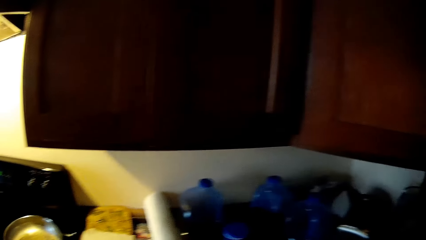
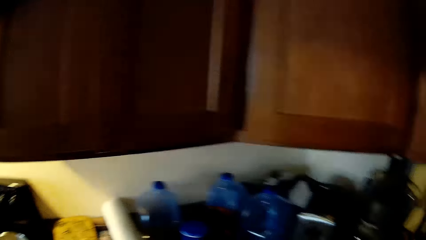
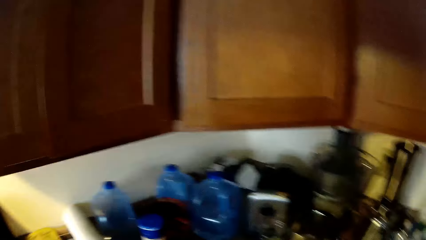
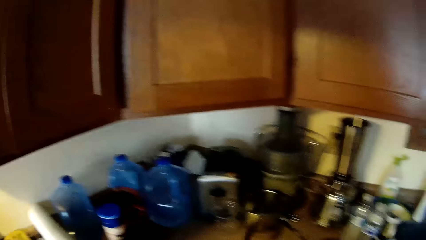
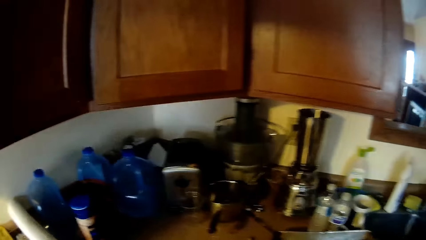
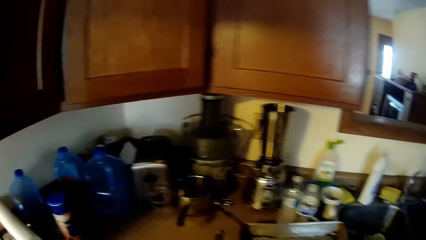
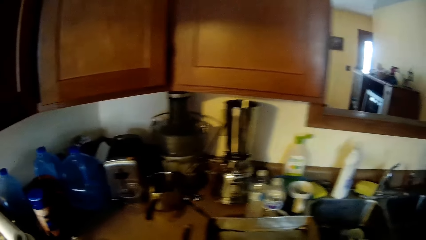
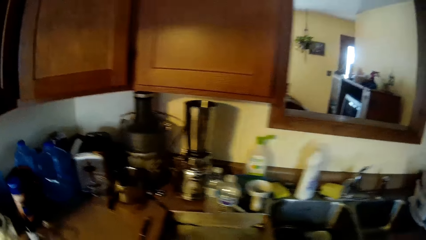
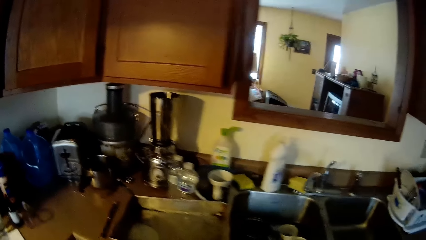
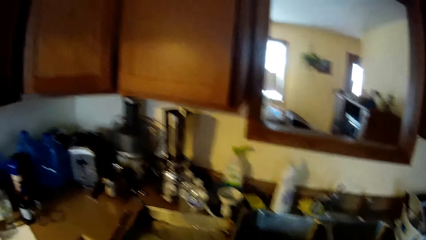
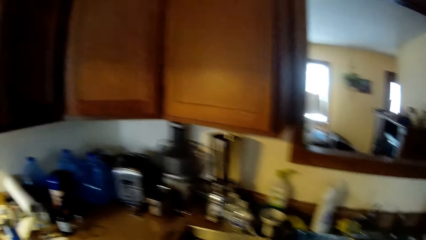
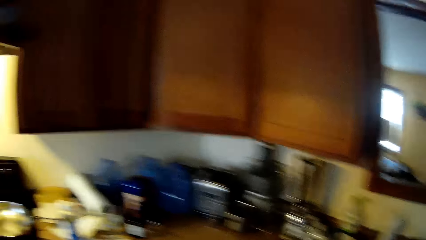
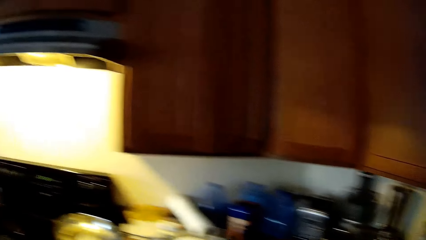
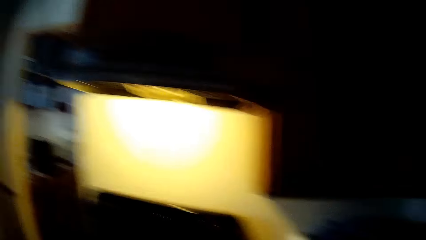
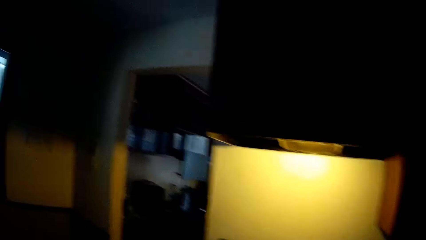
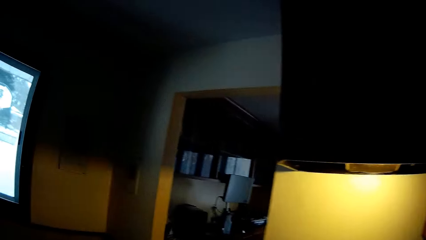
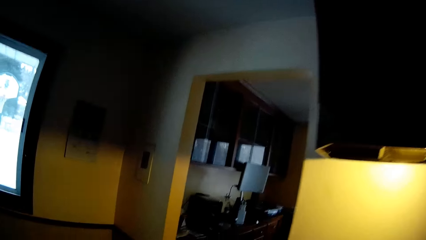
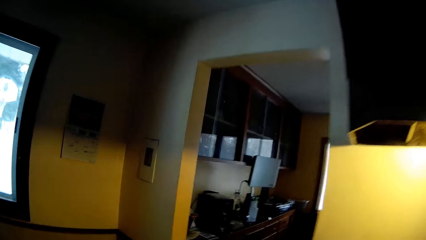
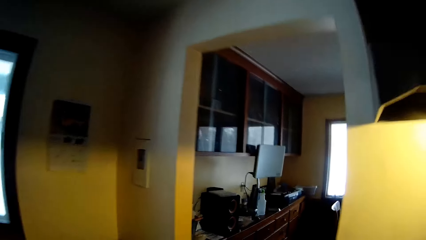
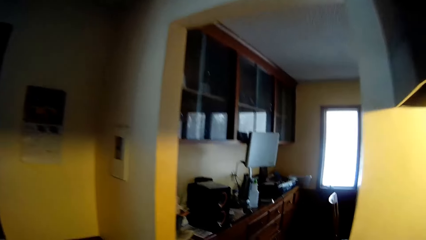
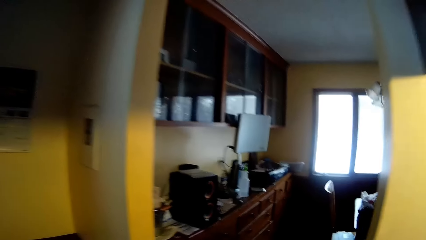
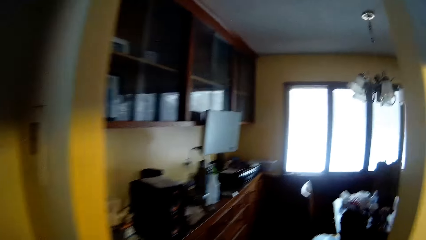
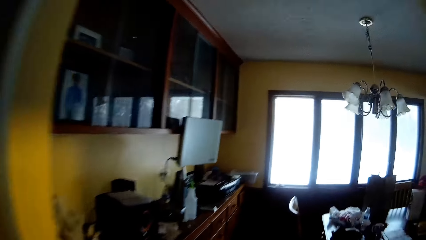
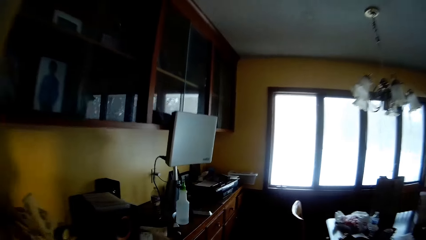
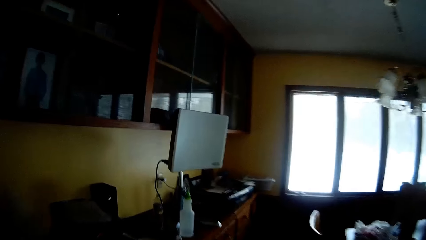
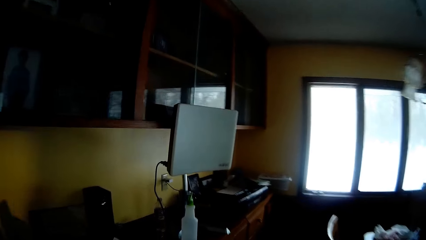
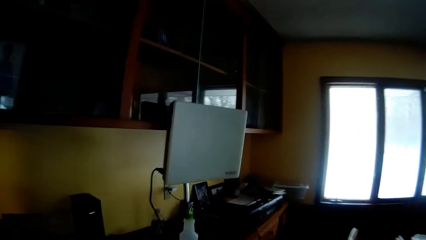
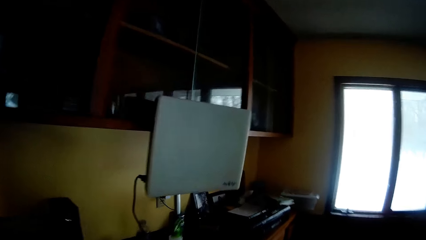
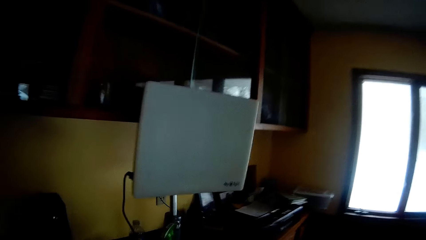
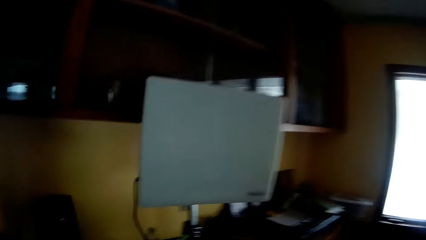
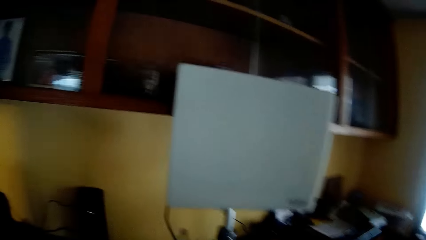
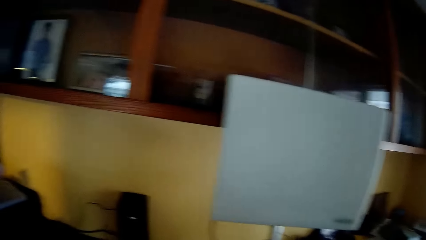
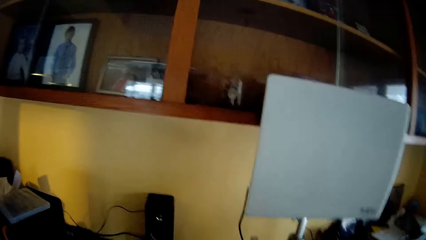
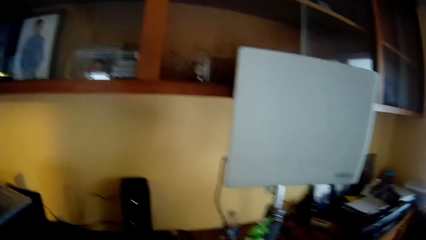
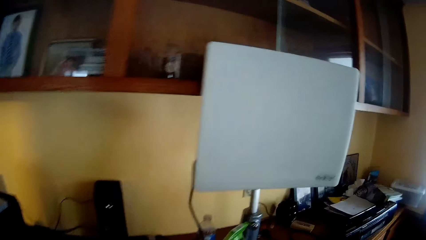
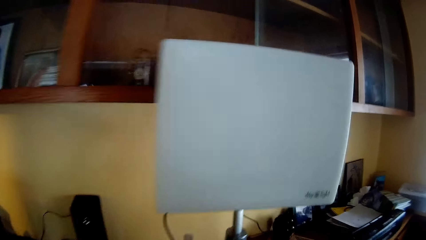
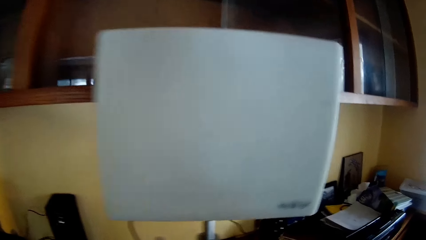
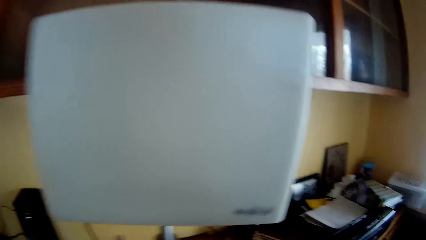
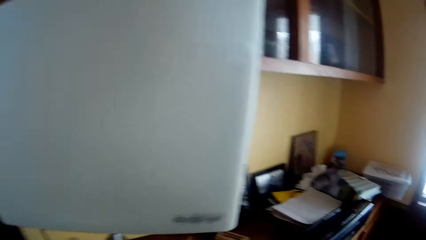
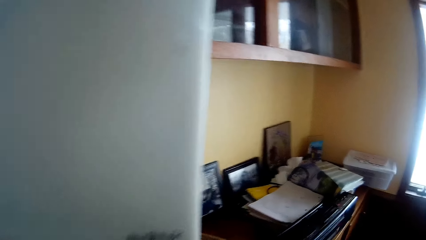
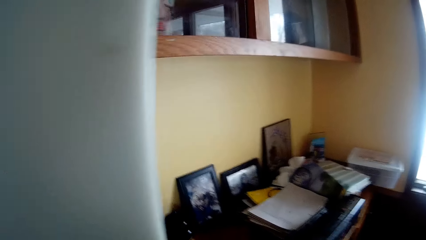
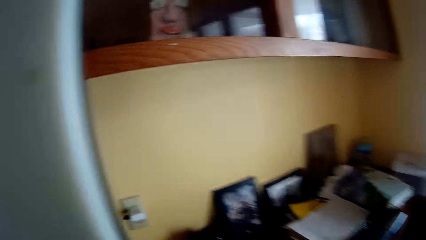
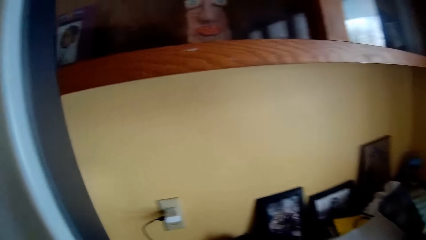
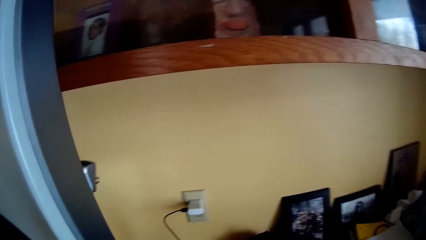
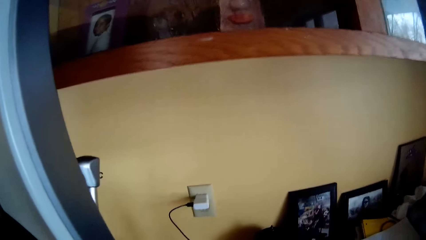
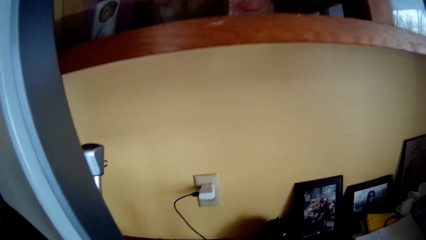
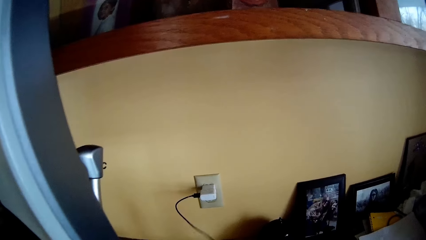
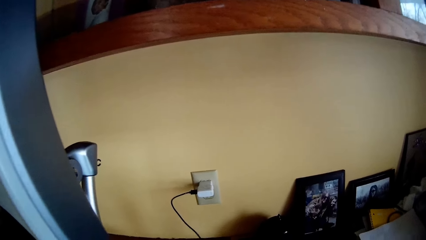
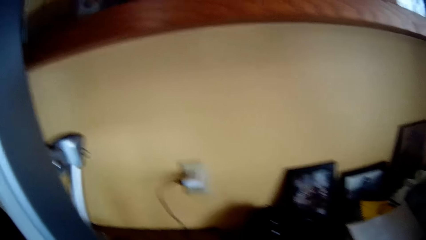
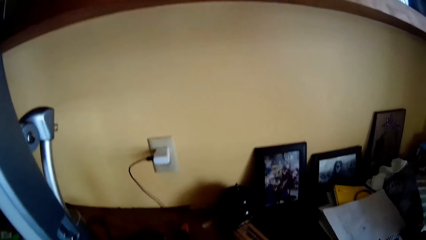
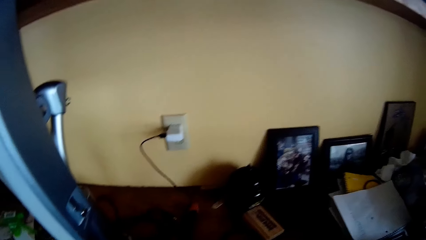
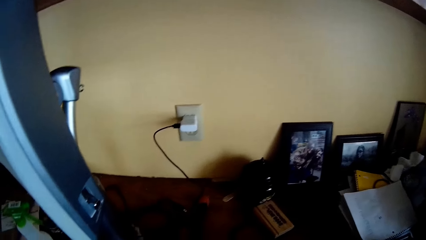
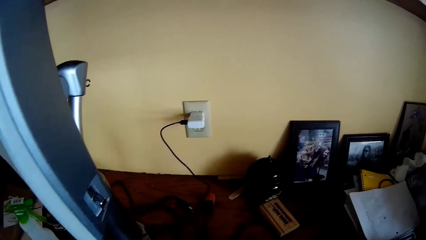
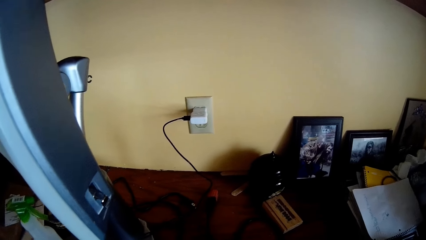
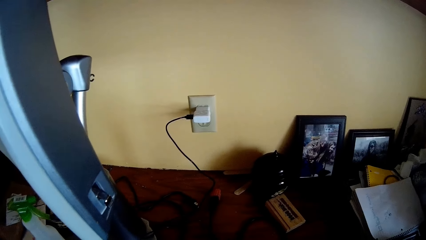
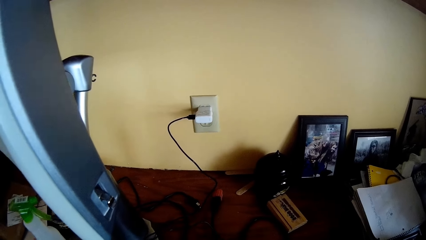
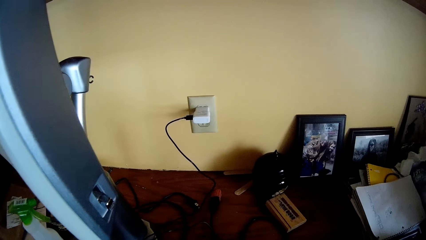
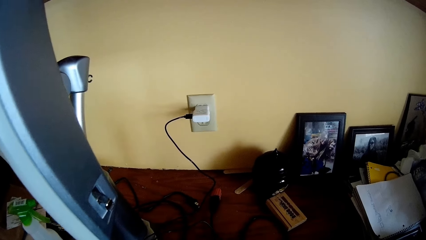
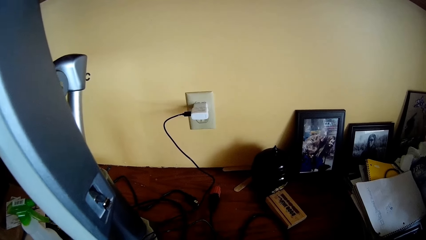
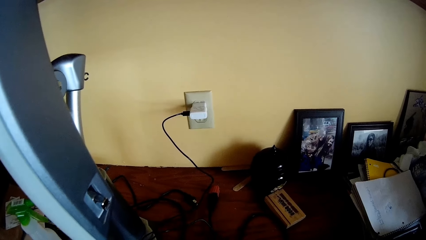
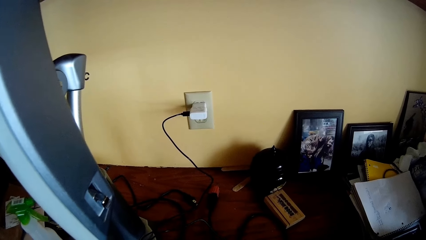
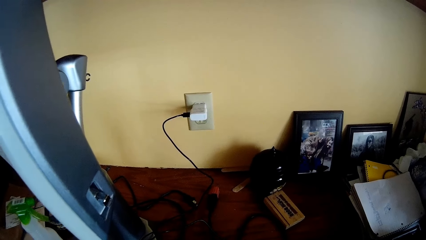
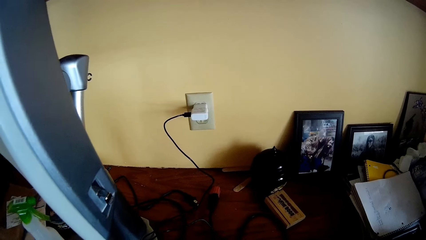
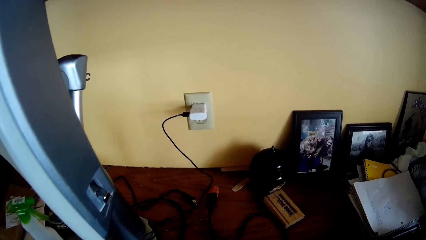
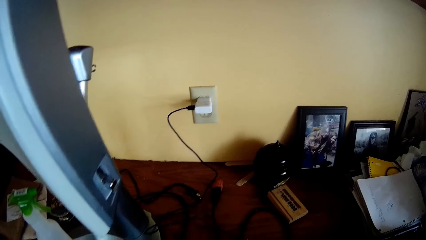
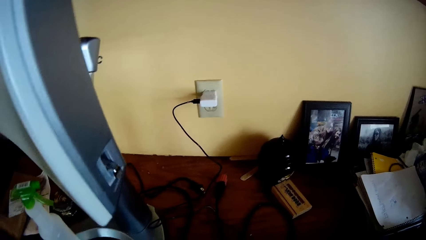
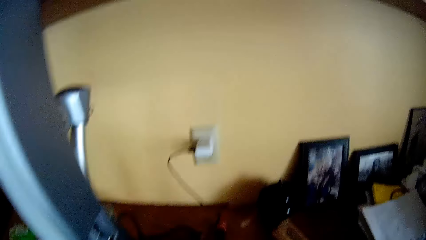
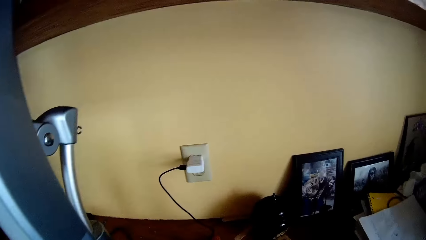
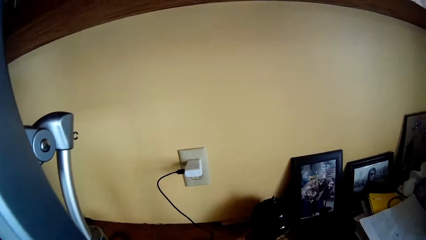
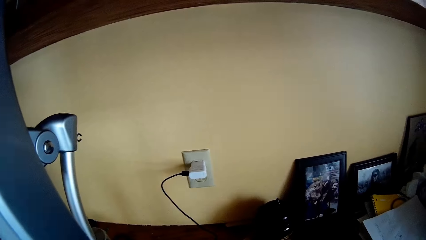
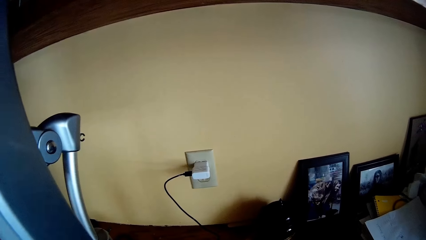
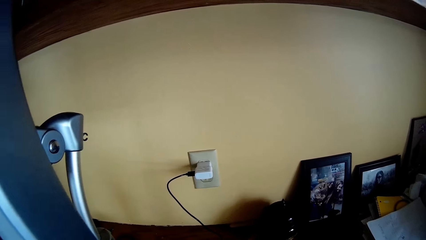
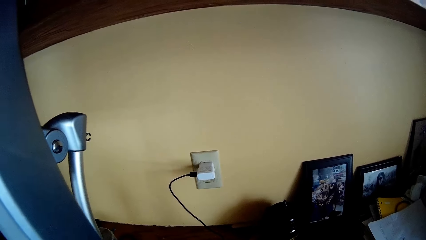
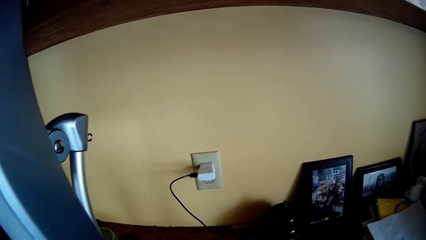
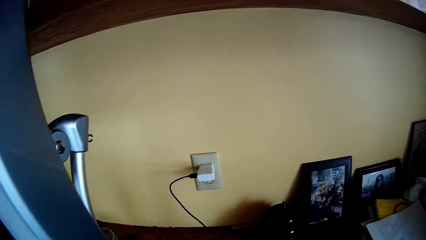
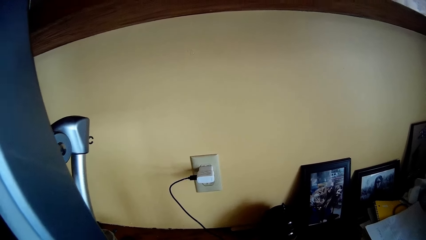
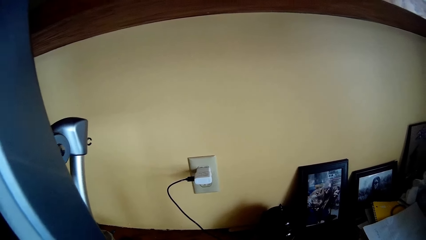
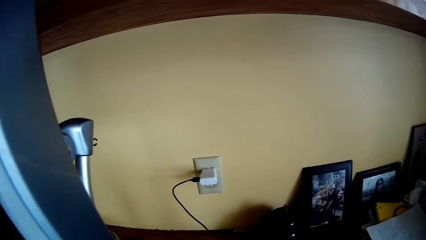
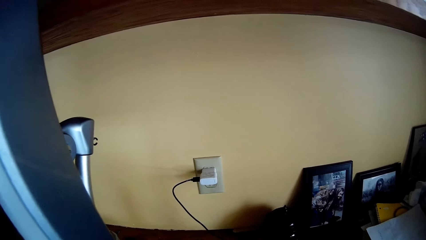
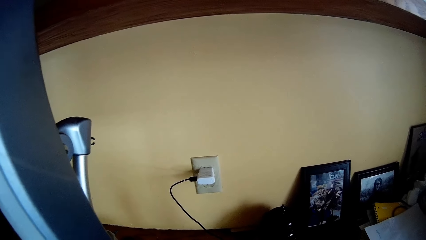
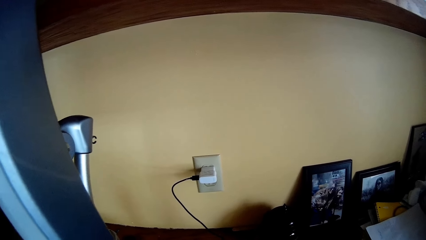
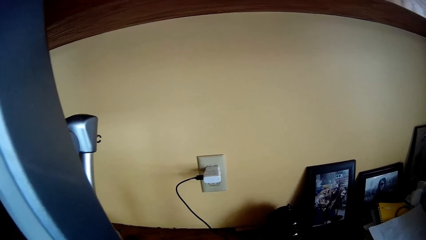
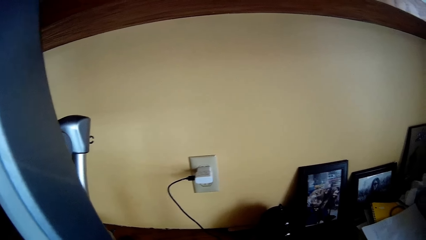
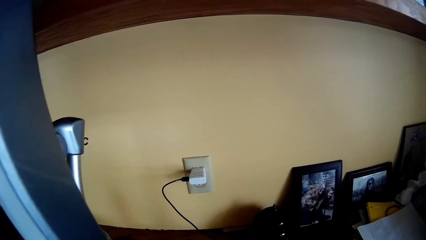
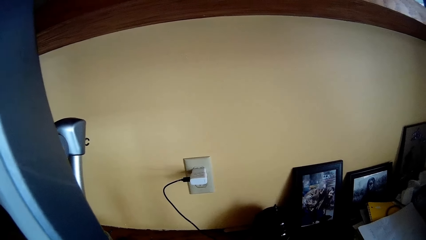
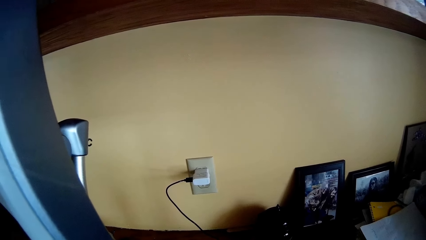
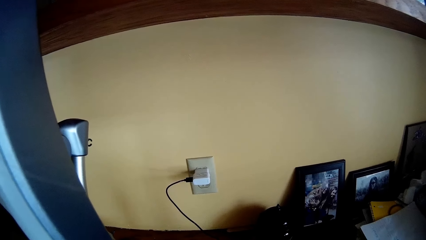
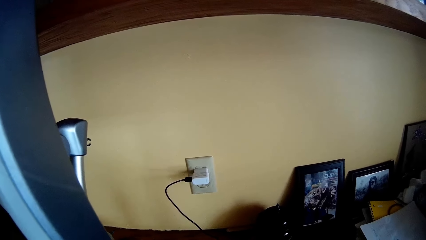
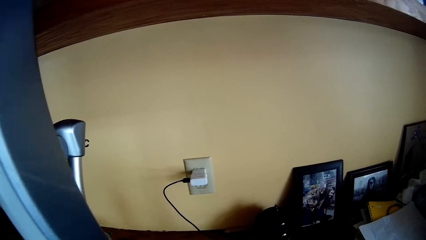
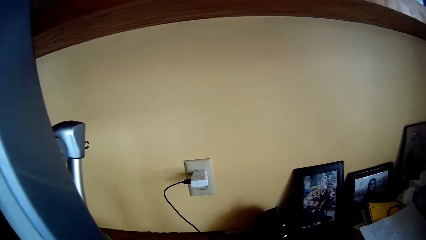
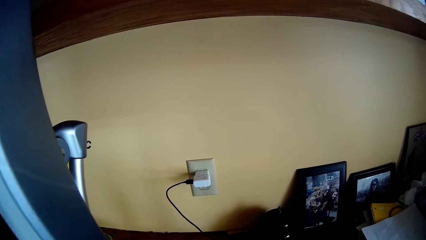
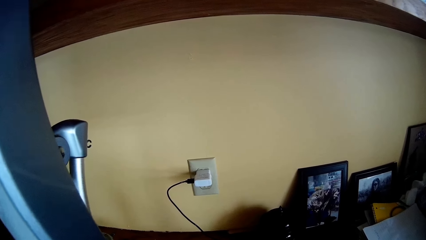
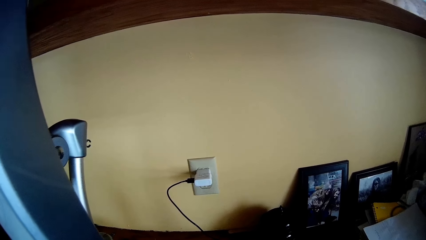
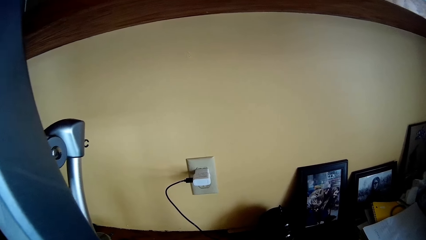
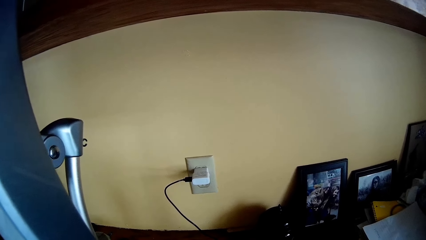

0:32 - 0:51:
The camera wearer walks to a room. They stand in front of a cabinet. They touch a wire cable. They stare at the wall.
